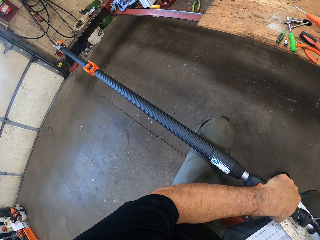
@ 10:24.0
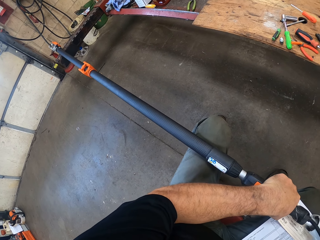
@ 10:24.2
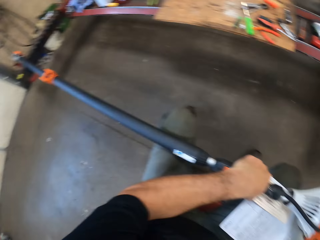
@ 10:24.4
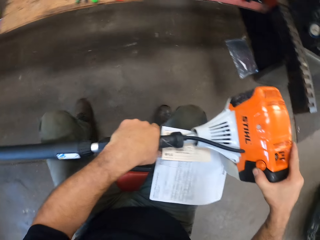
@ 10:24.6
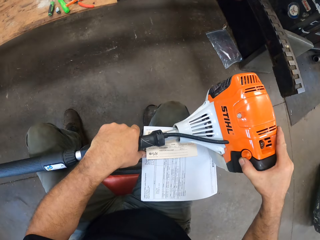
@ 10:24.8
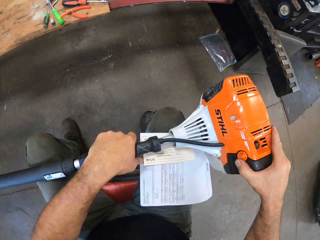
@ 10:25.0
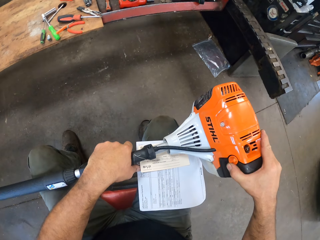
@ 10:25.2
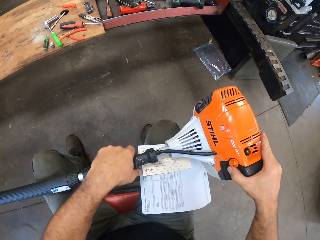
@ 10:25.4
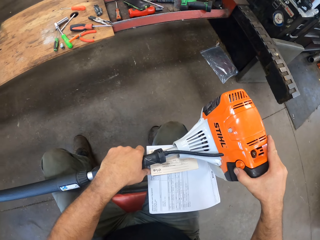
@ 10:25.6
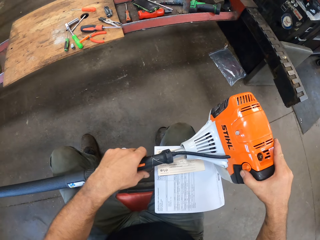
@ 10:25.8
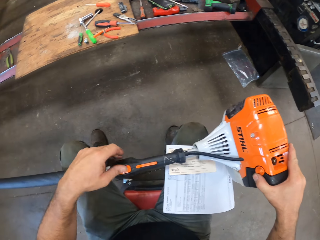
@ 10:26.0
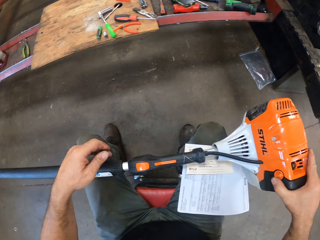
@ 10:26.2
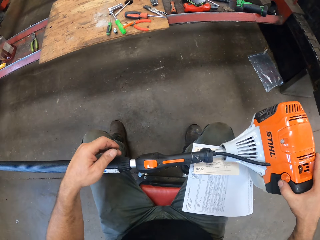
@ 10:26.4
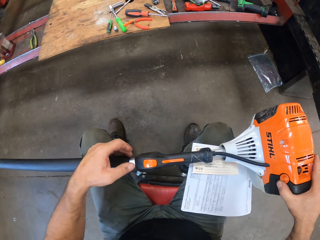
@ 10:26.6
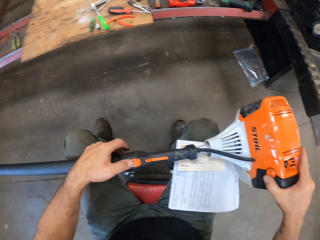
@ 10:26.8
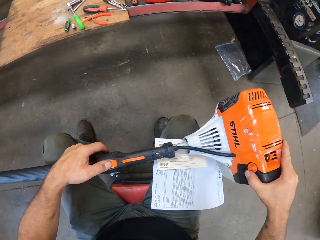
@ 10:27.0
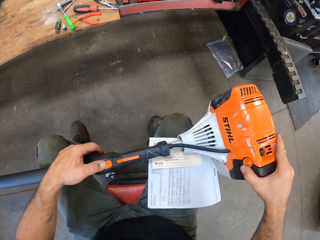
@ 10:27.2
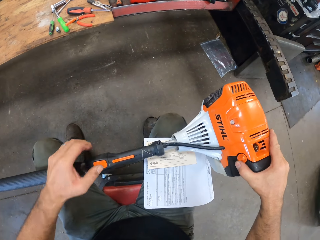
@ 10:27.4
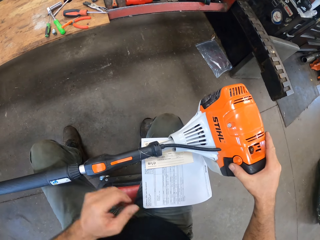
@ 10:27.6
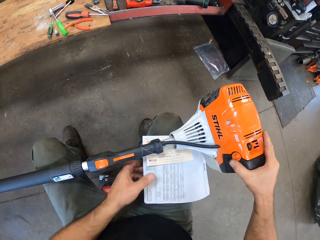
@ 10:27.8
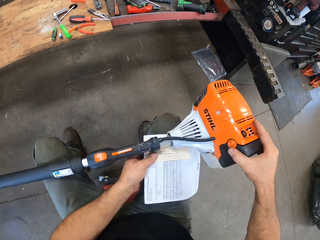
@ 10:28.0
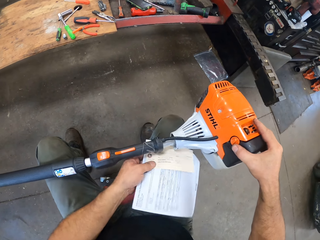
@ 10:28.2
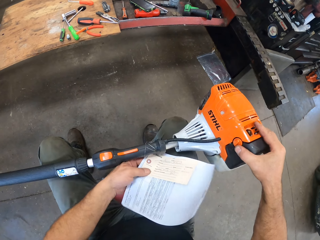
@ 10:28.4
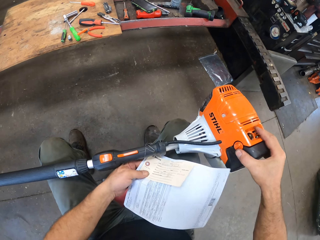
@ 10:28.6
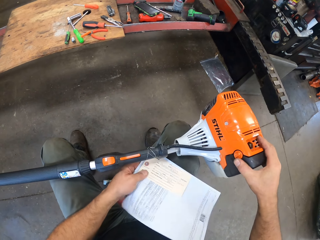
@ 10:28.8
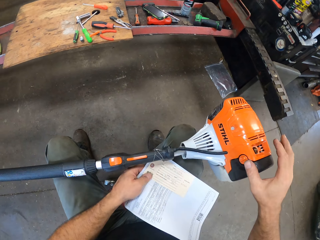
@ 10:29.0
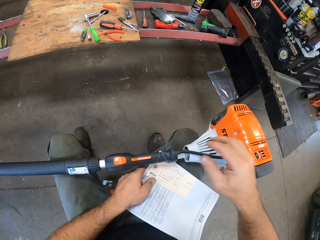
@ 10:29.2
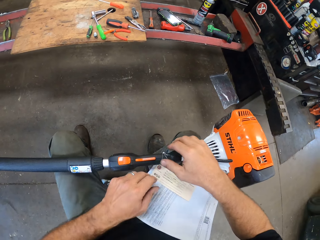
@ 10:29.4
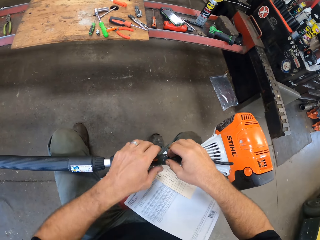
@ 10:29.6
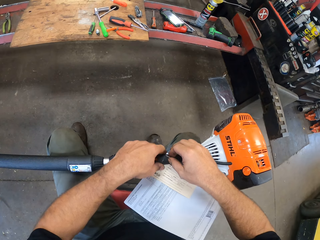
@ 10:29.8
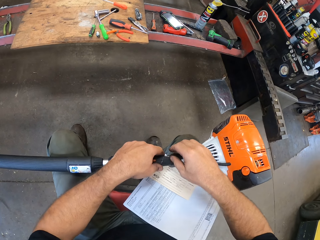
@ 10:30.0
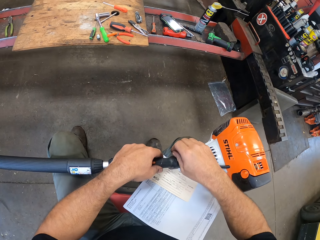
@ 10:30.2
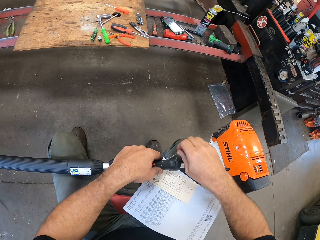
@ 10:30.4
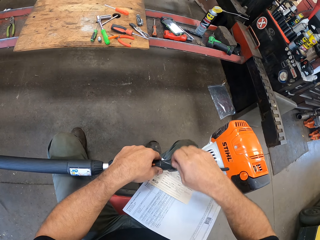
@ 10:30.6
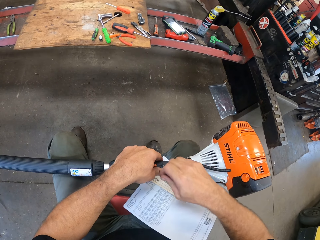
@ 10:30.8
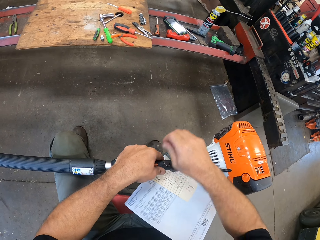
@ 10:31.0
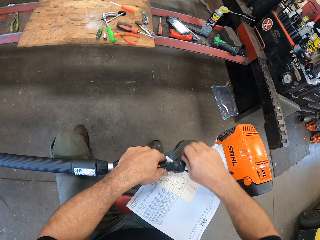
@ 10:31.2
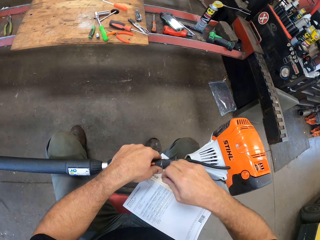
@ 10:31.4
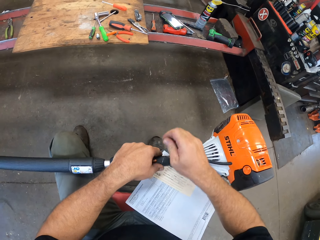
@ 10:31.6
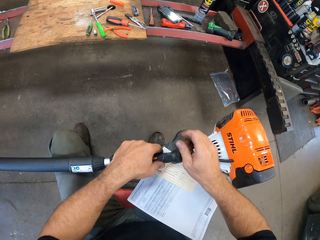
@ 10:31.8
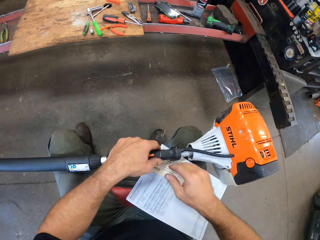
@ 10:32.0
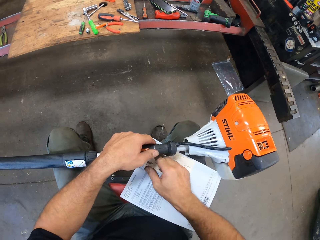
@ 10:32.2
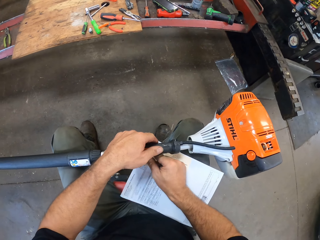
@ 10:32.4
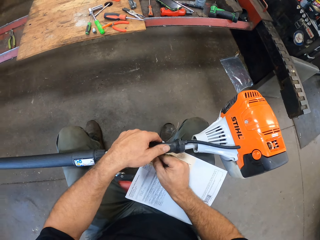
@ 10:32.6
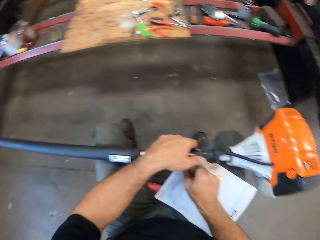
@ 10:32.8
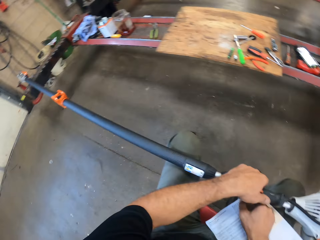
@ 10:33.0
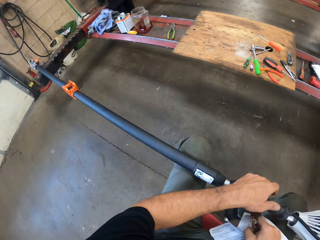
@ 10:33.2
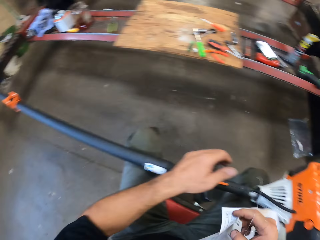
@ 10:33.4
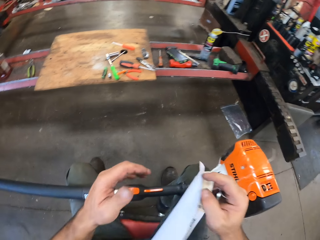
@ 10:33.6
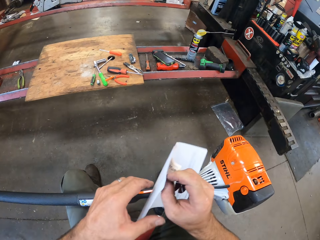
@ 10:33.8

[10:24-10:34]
The camera wearer moves his hand. He pushes the power button. He touches the paper on the grass cutter. He removes the paper label together with the tag on the machine. He unties the paper.

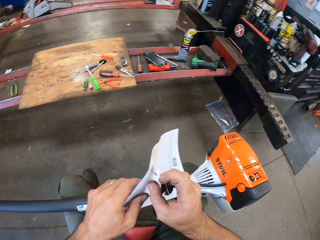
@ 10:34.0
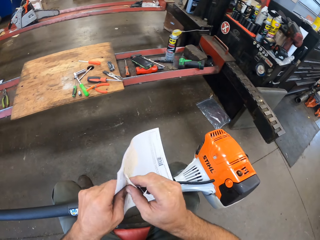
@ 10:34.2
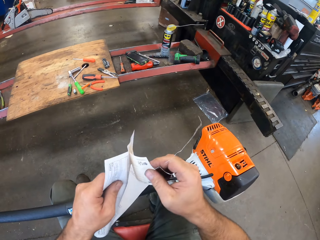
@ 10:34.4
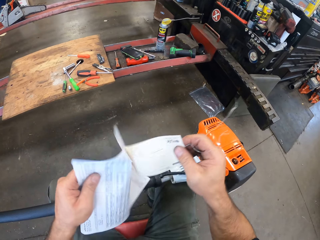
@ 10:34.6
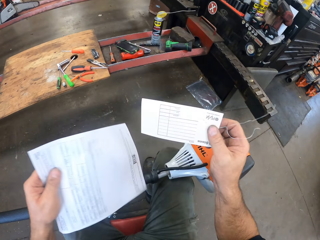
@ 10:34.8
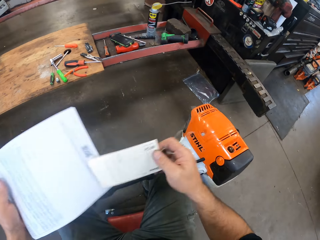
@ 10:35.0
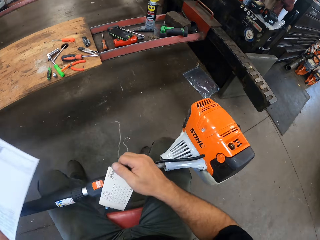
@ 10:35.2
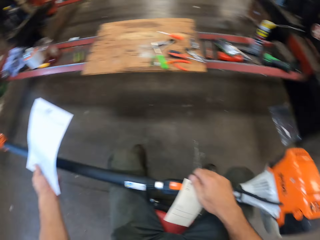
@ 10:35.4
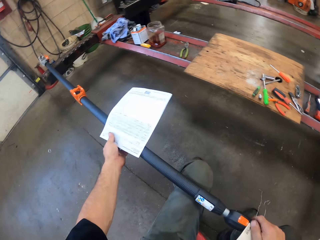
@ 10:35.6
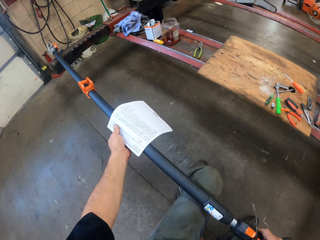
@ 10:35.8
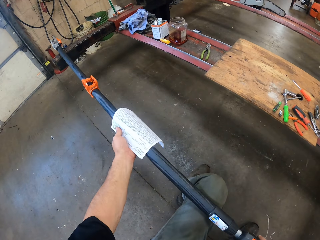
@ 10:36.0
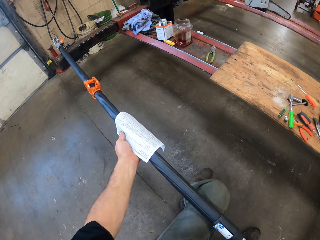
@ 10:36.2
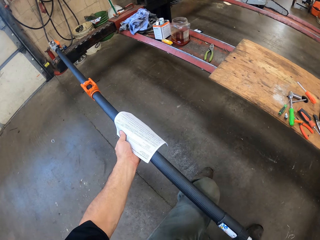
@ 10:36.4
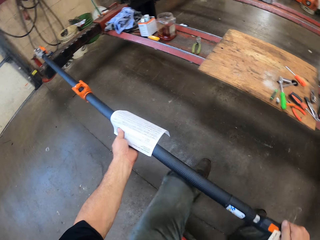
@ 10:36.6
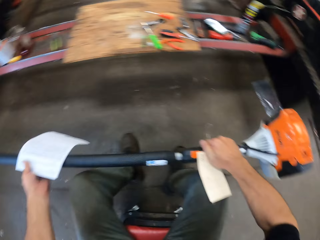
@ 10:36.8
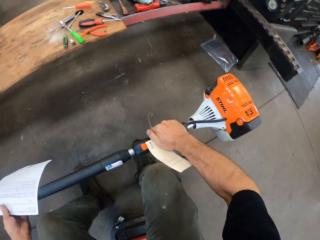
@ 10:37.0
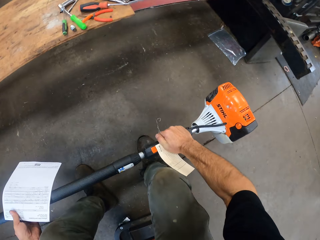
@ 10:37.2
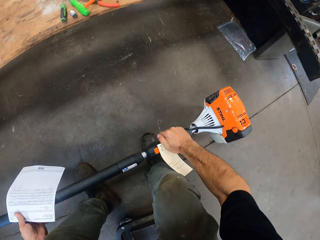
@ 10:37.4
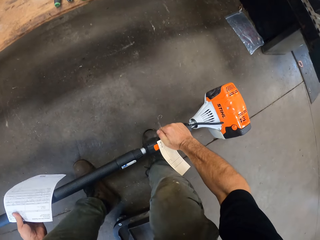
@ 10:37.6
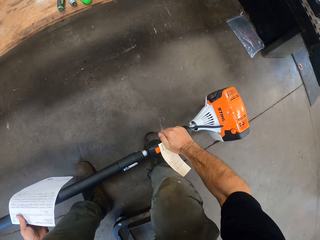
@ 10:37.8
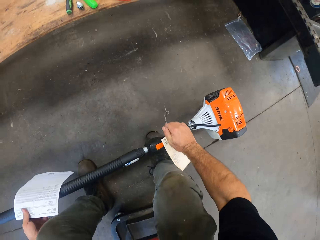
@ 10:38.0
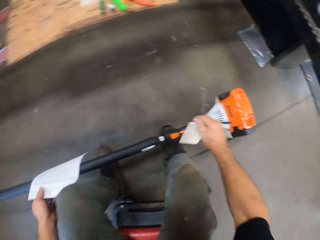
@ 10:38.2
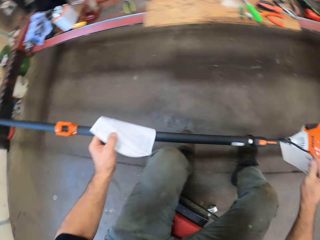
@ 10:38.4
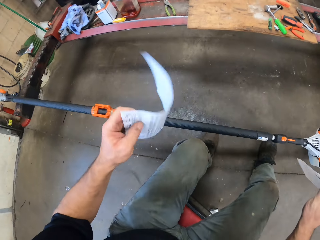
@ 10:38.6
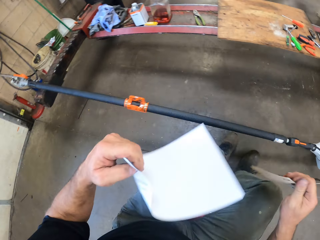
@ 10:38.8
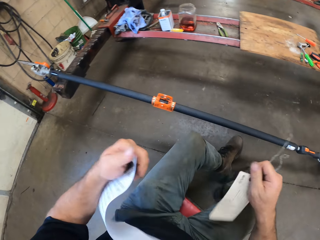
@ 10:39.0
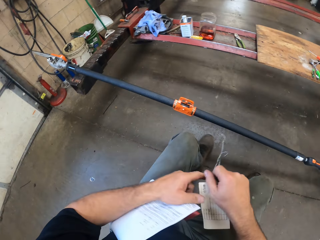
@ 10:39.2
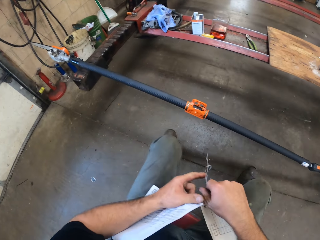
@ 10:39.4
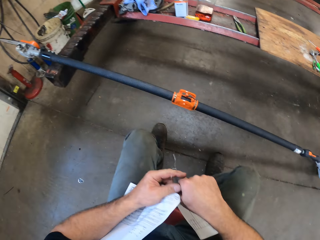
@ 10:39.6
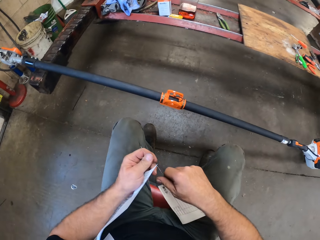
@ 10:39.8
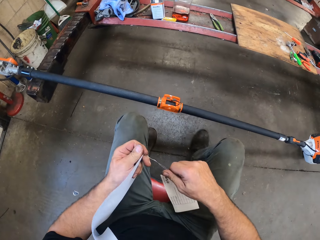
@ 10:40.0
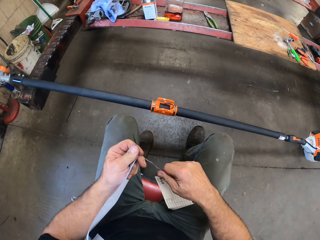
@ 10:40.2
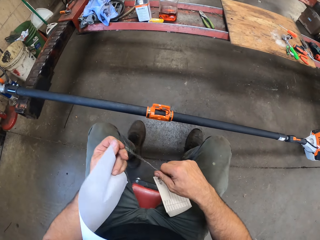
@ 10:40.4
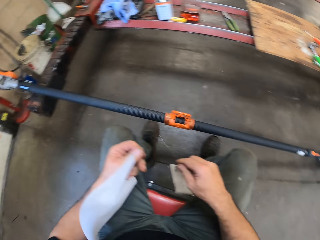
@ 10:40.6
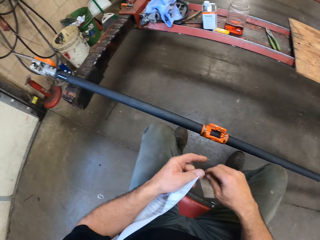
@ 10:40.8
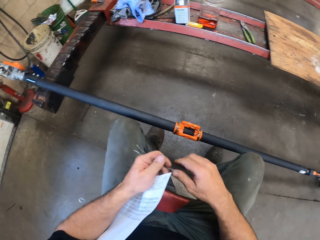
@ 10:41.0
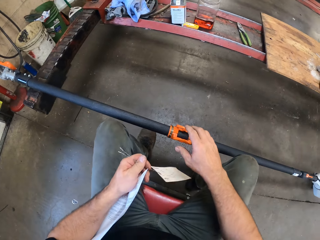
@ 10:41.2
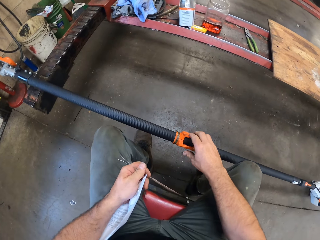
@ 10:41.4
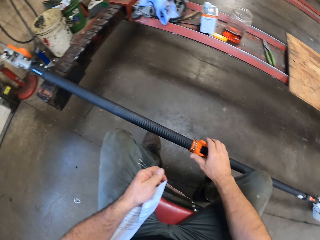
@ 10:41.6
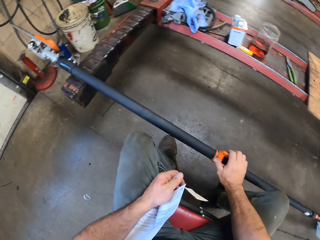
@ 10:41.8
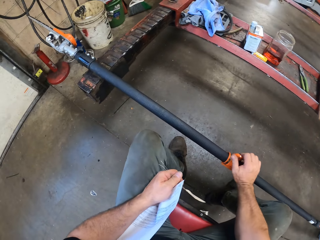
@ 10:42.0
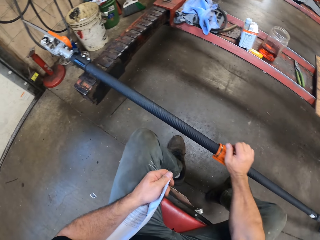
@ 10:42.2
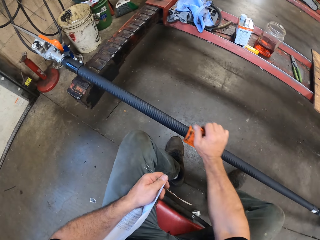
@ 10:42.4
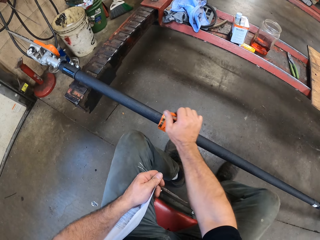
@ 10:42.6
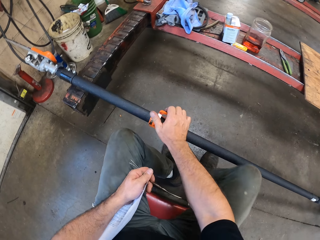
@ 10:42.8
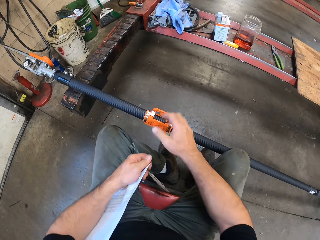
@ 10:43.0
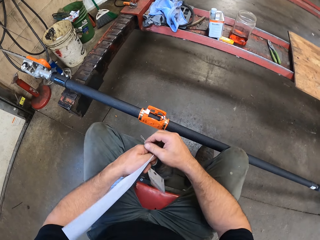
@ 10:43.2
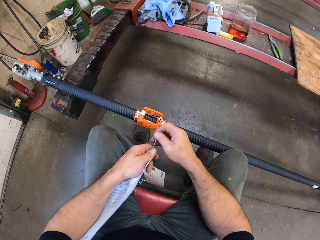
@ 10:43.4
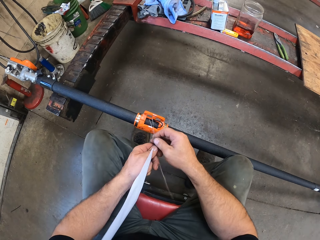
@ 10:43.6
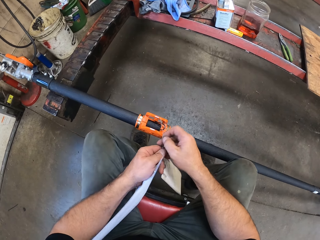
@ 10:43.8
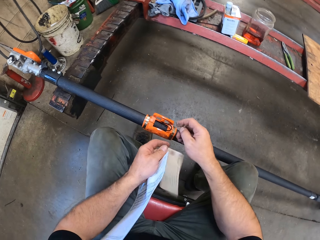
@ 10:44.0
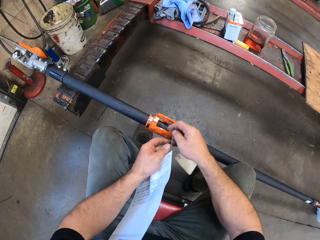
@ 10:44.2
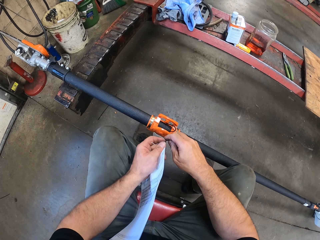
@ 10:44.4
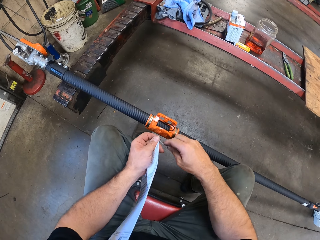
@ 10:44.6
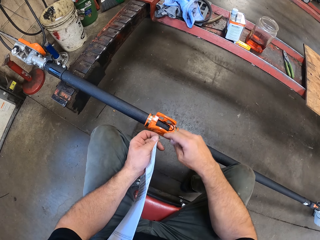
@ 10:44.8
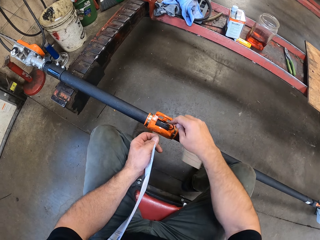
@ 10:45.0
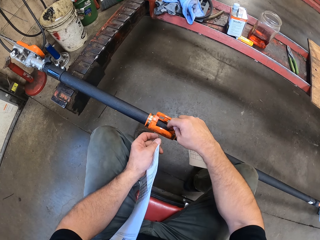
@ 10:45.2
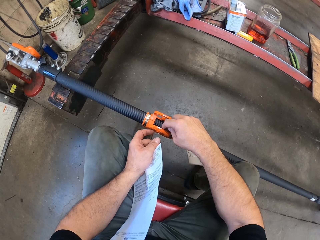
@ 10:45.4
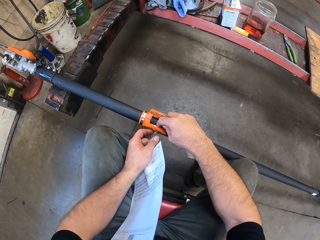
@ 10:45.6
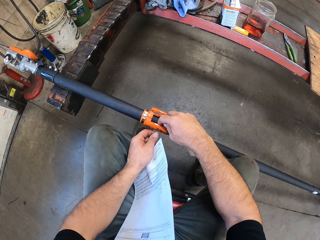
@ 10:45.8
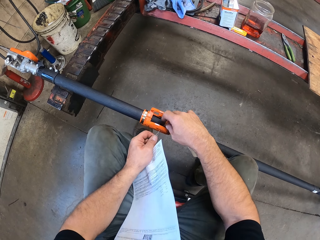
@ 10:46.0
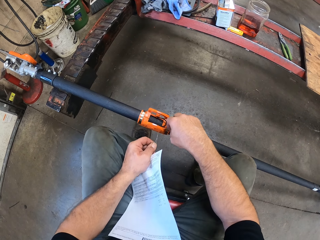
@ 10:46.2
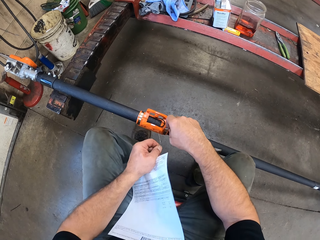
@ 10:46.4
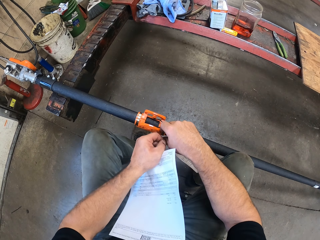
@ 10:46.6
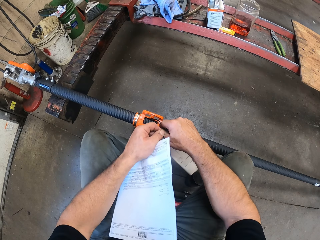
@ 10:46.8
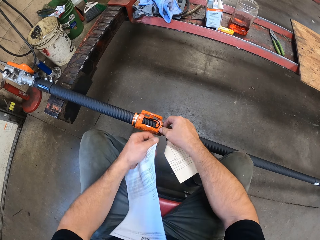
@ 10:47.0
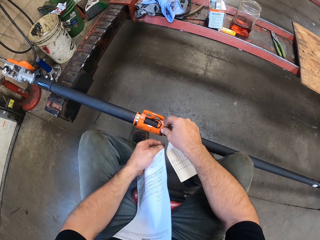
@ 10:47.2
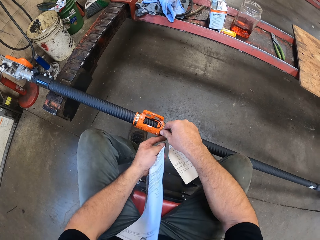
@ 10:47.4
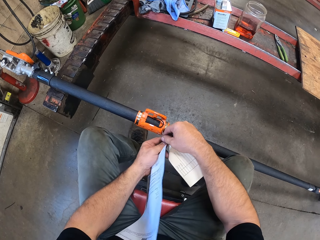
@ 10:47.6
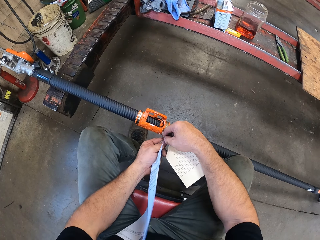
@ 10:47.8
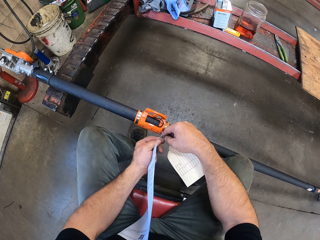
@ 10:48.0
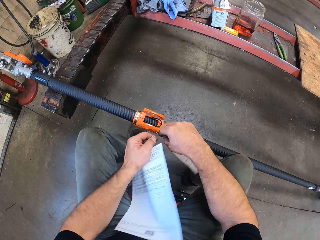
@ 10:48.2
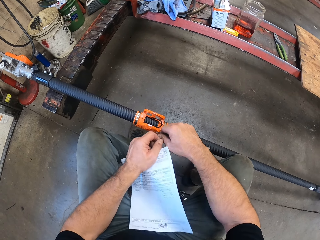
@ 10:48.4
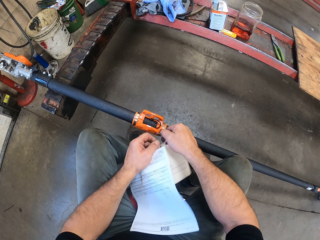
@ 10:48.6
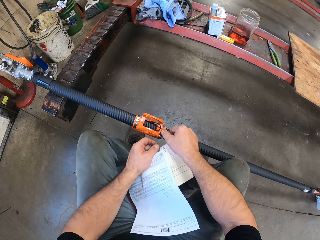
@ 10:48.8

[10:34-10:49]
The camera wearer separates the label and the tag. He places the pole saw down from his lap. He shifts his stool. He adjusts a grip on the pole saw with his right hand. He ties the tag to the grip.
